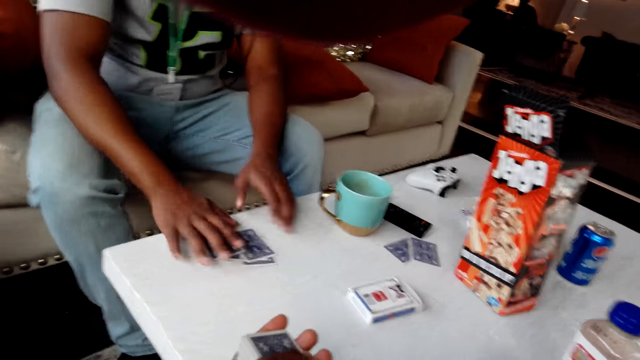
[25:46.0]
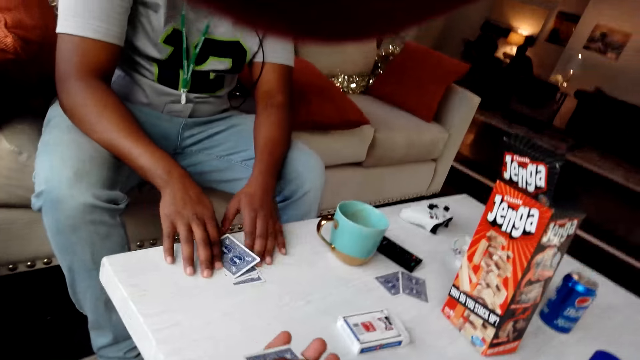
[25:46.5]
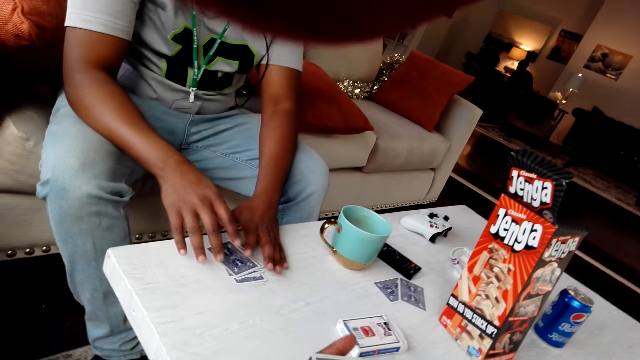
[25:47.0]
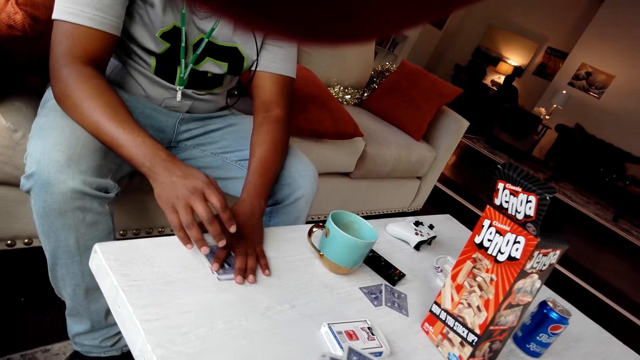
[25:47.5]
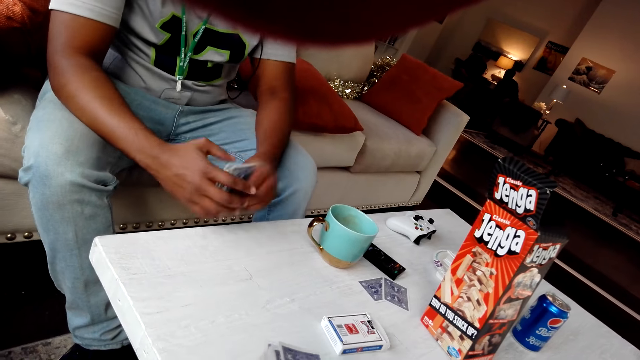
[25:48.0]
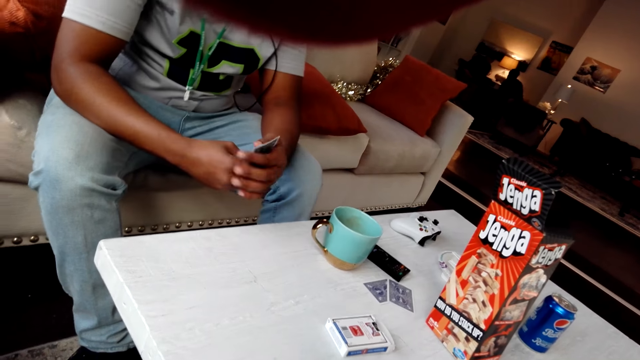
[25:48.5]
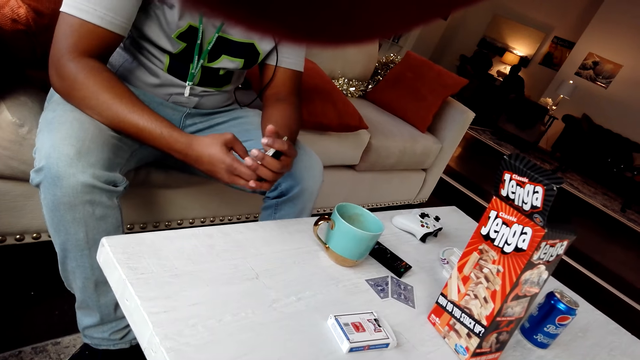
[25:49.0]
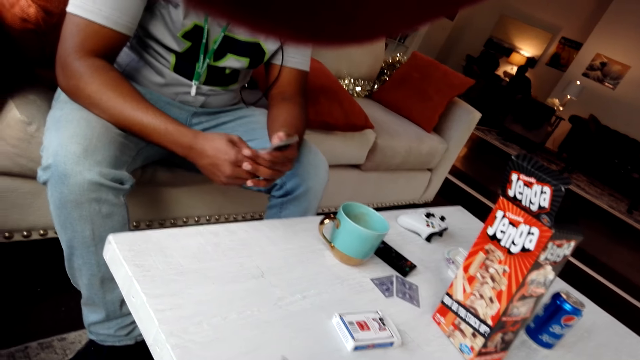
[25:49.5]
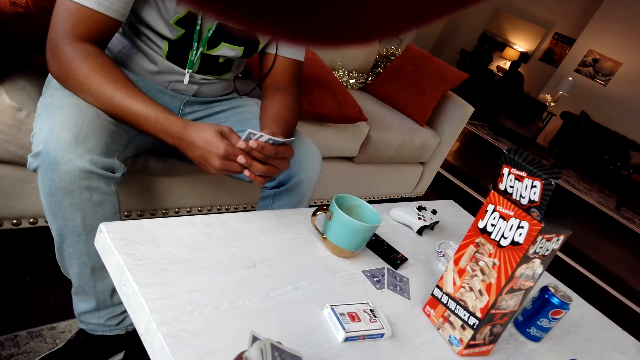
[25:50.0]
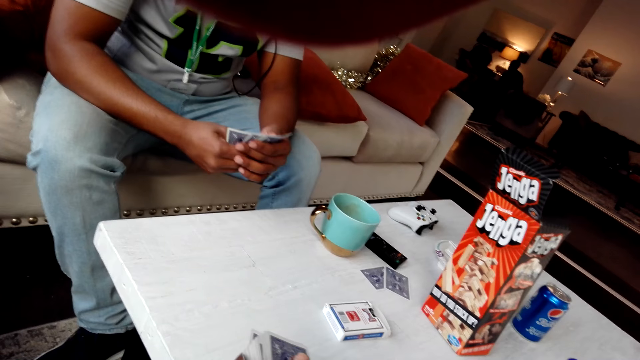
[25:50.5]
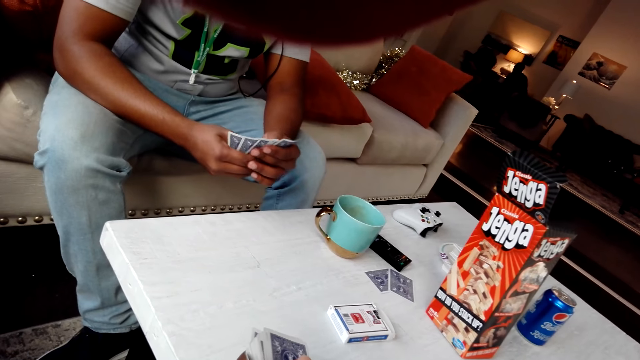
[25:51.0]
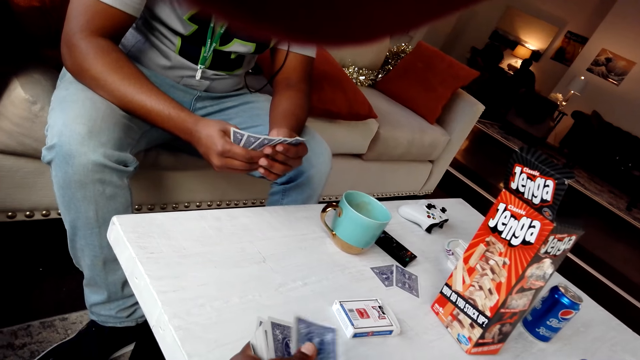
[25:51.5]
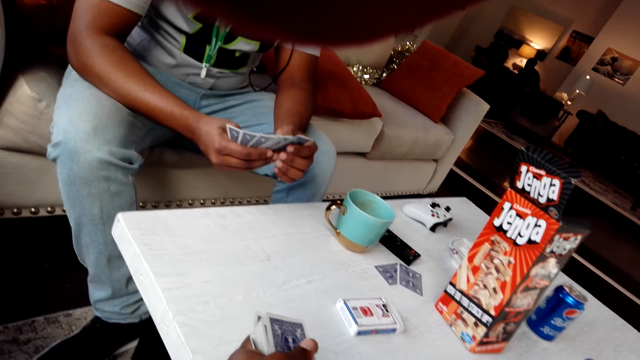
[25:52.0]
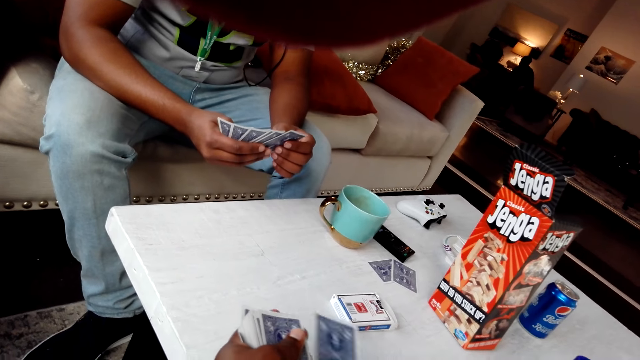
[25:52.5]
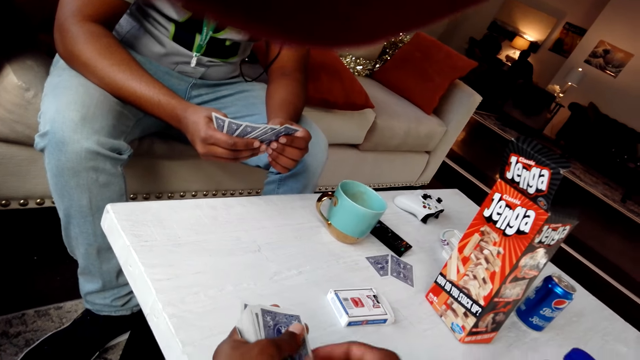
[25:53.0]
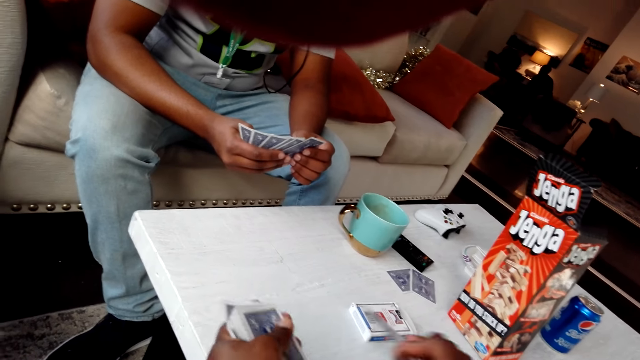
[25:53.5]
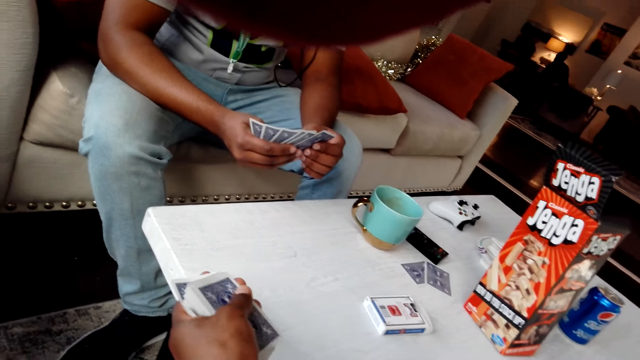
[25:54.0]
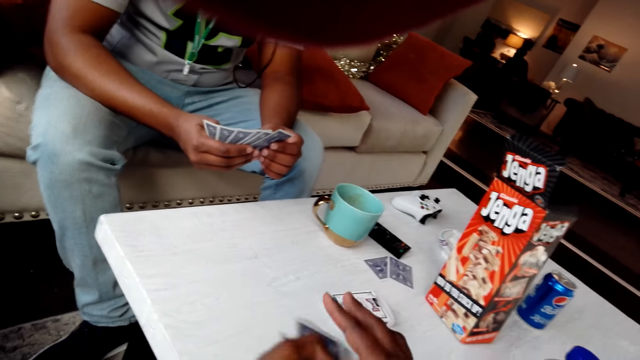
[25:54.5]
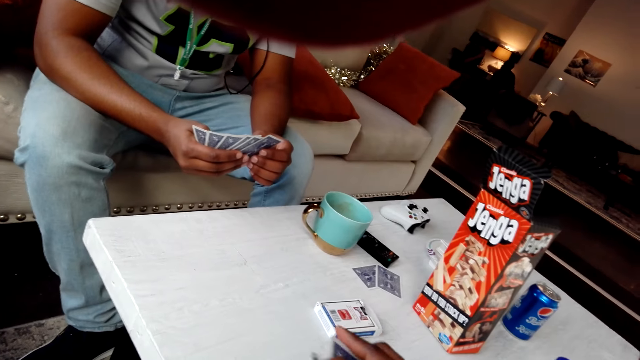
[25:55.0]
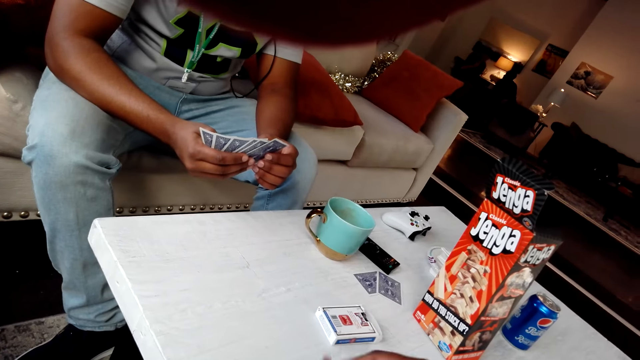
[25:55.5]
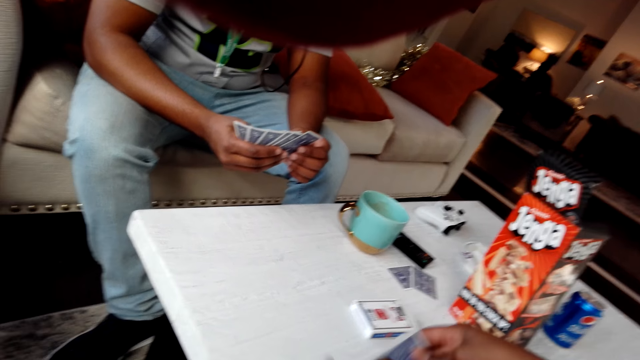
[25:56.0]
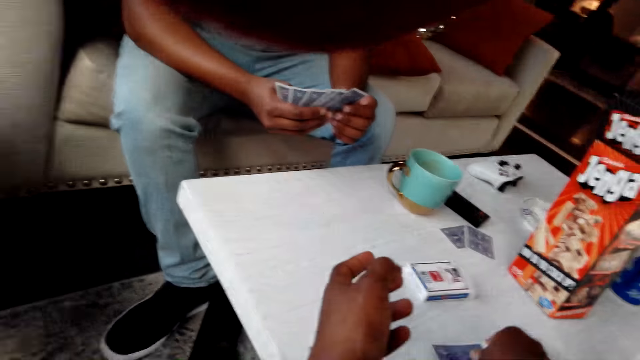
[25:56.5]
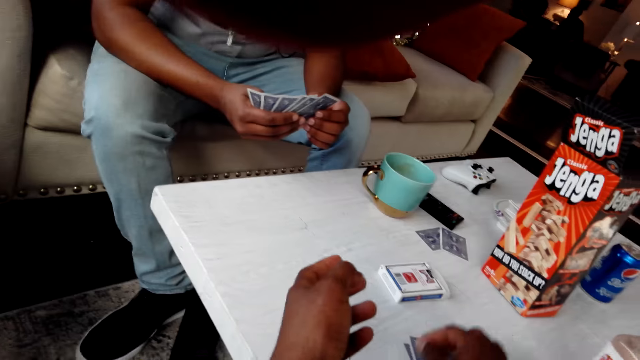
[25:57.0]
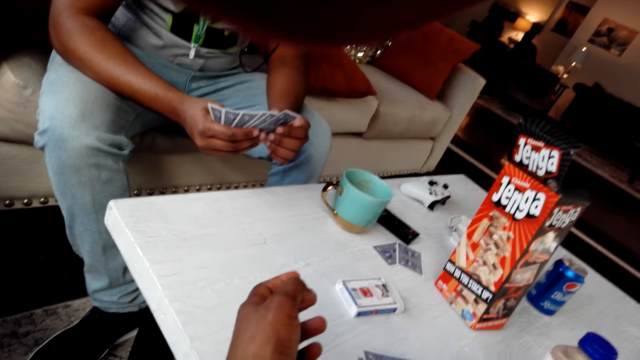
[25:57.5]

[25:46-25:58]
A man picks the playing cards from the table. The camera wearer places the playing cards on the table.

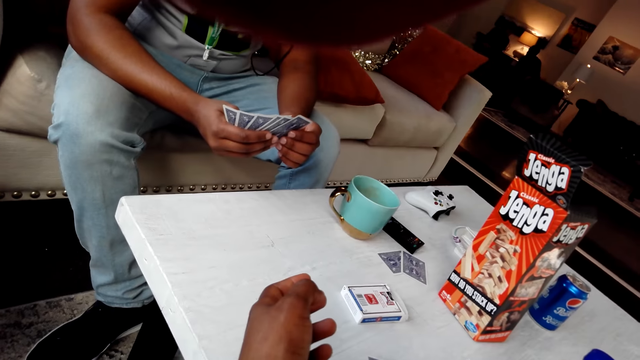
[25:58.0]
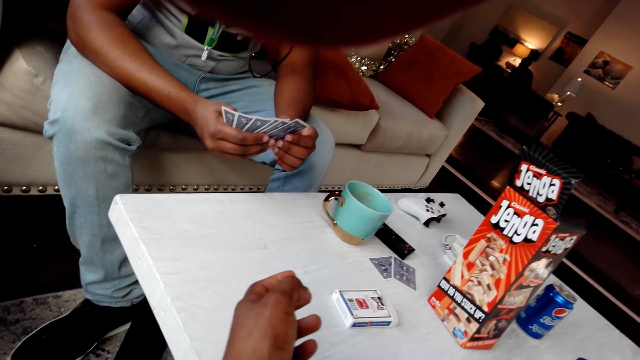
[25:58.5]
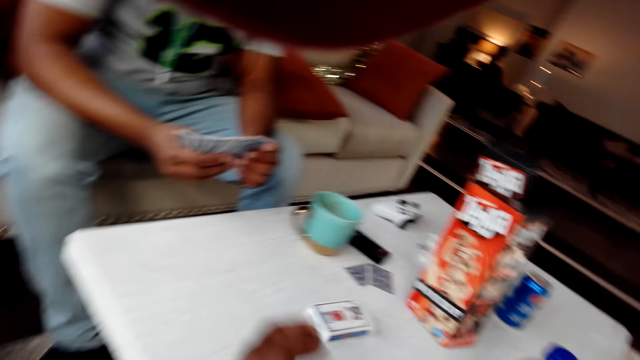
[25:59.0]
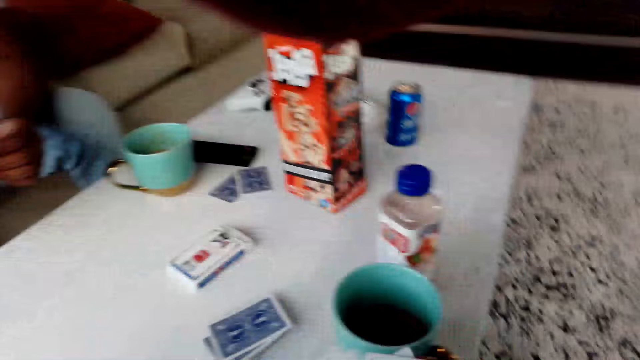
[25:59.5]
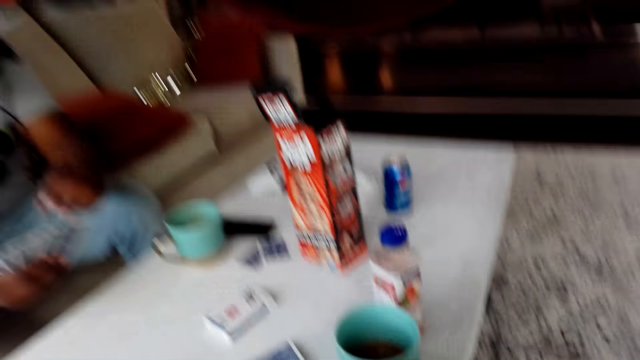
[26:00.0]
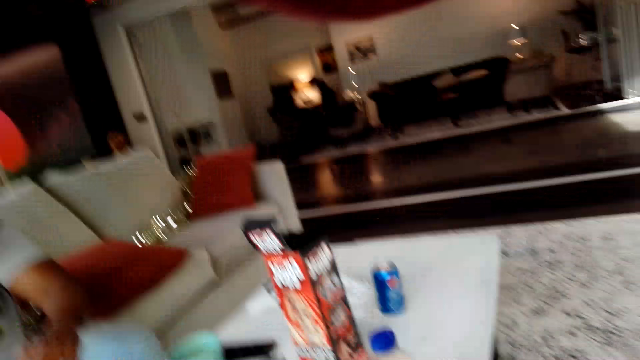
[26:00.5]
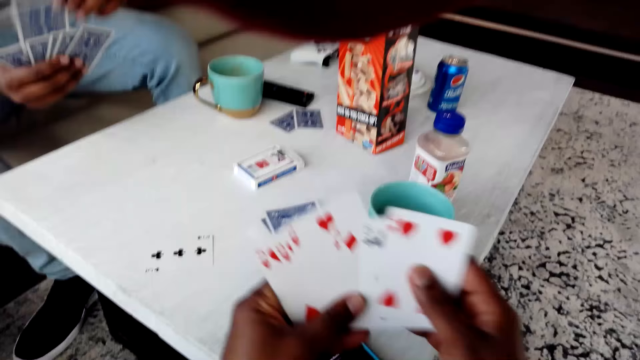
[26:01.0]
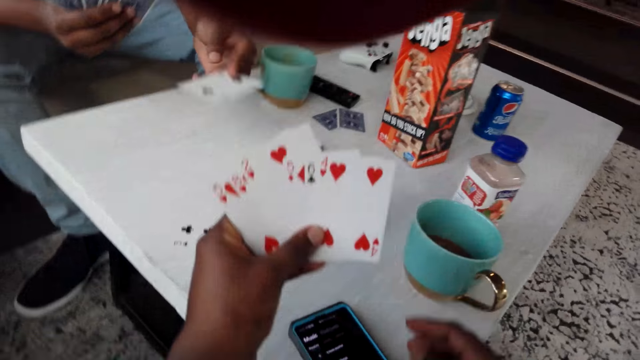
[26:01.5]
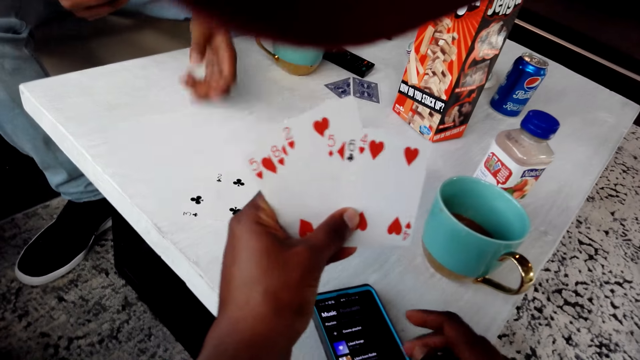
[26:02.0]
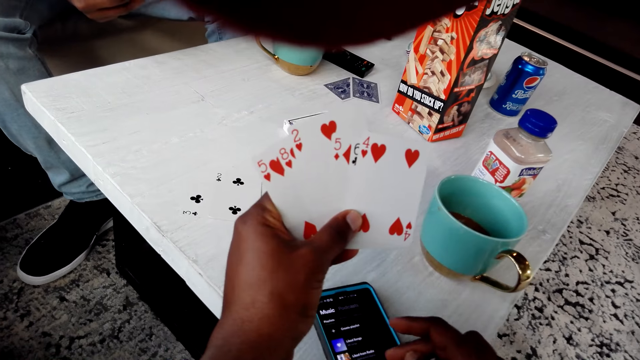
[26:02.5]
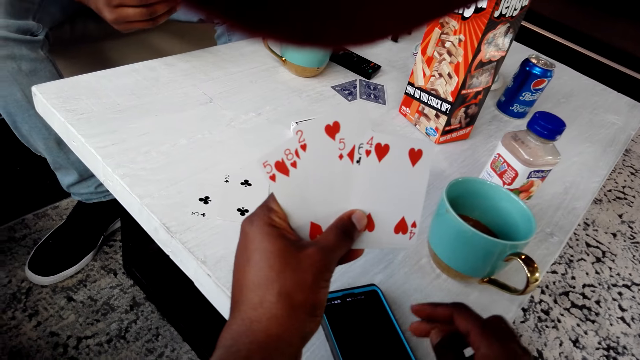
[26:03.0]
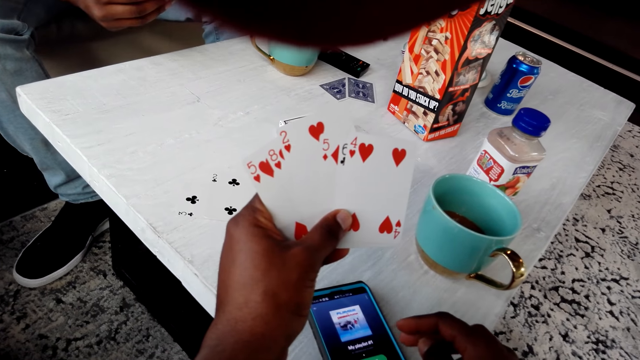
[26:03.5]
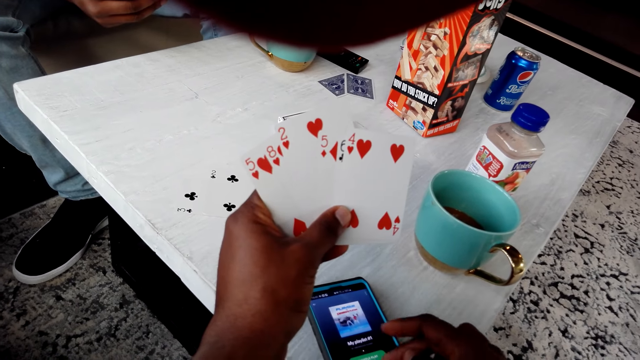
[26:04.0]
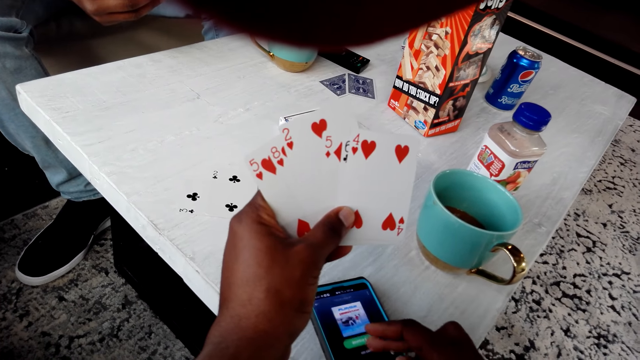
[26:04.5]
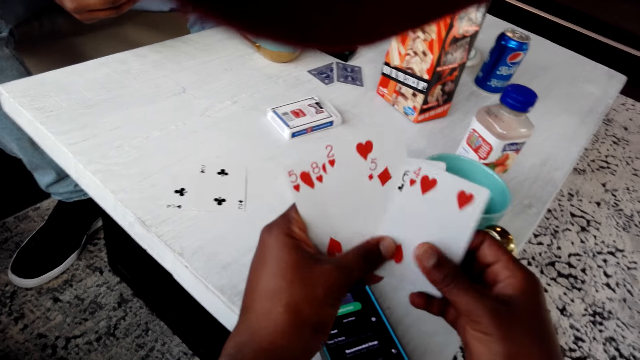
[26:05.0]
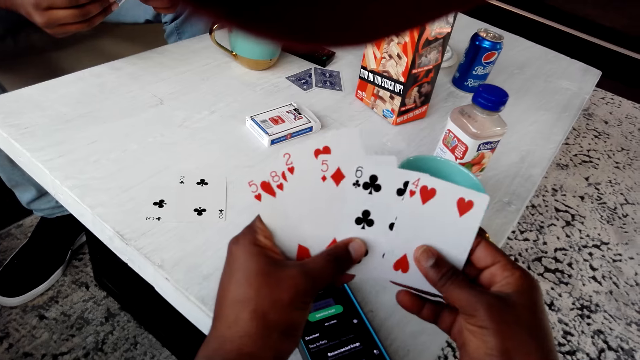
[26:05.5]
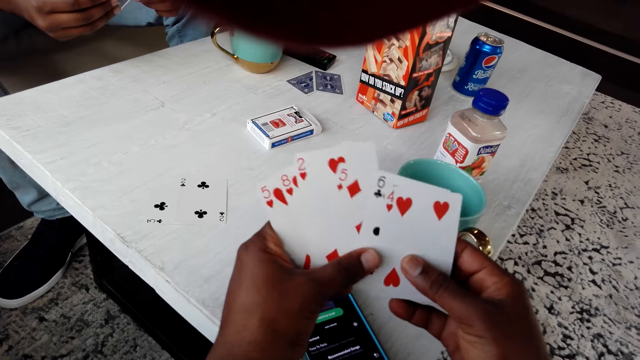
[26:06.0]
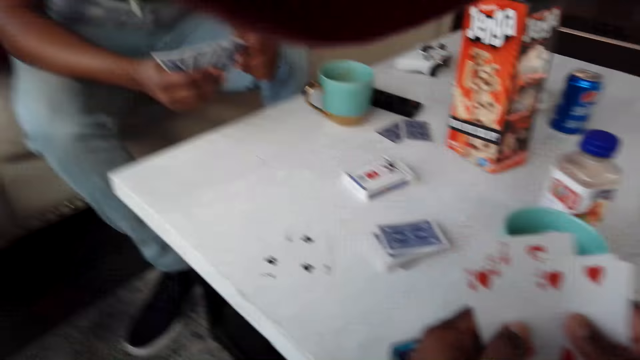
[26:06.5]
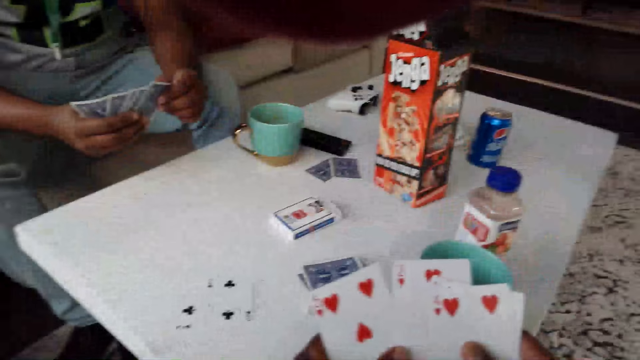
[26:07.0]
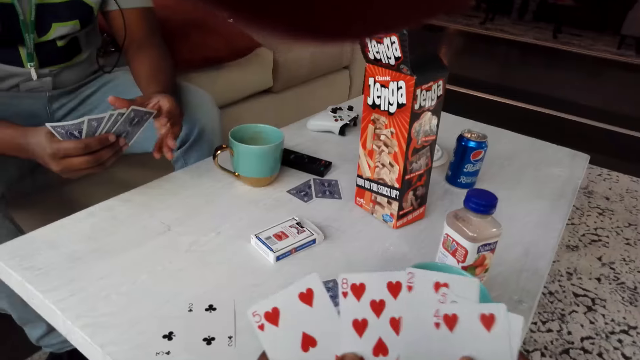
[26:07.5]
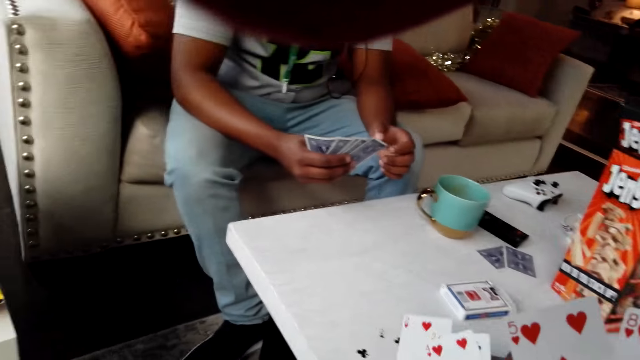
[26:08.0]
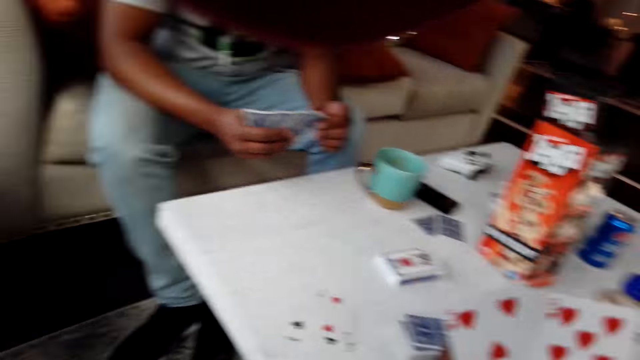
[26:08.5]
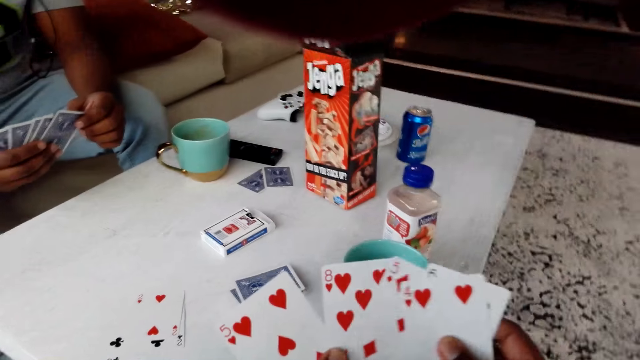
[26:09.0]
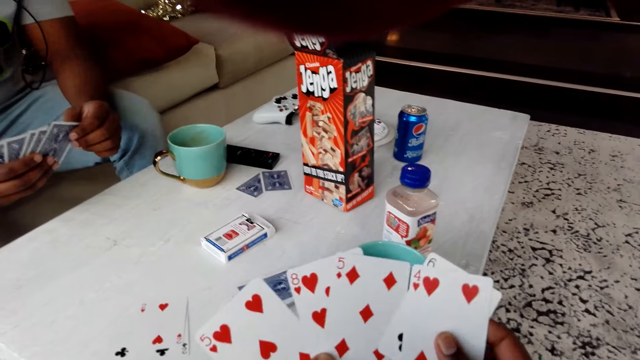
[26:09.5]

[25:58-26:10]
The camera wearer lifts the cards. A man places the playing cards on the table. The camera wearer operates a phone. They dial the phone. They touch the cards.
